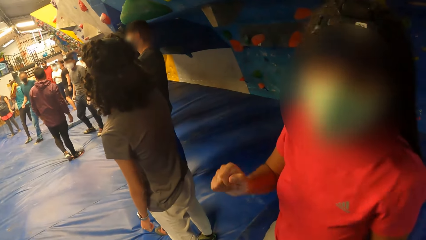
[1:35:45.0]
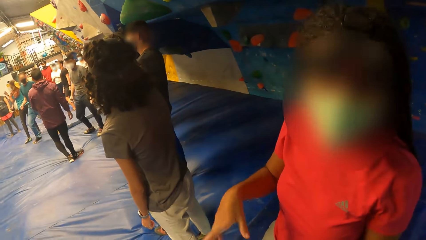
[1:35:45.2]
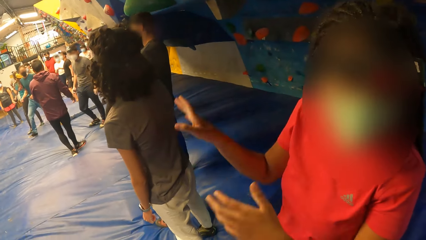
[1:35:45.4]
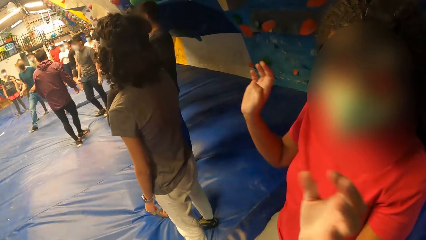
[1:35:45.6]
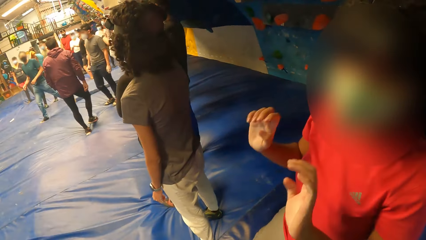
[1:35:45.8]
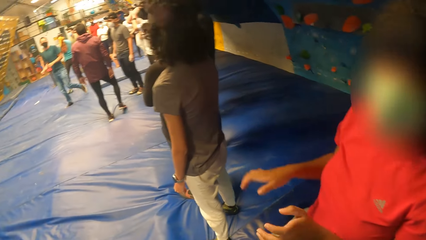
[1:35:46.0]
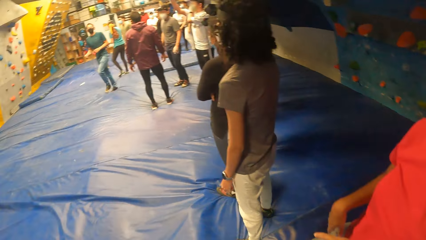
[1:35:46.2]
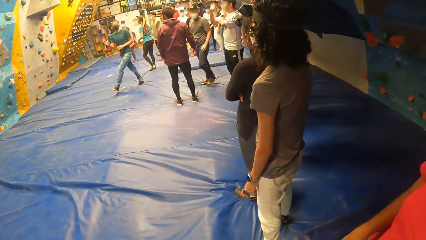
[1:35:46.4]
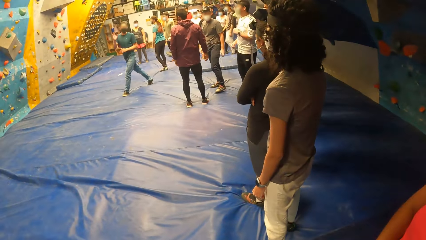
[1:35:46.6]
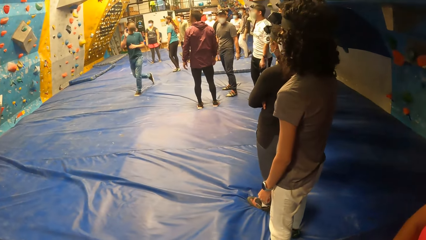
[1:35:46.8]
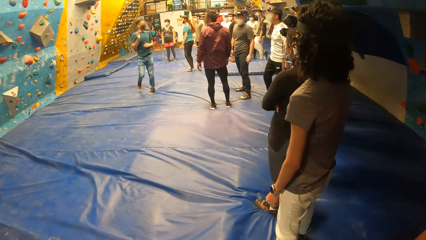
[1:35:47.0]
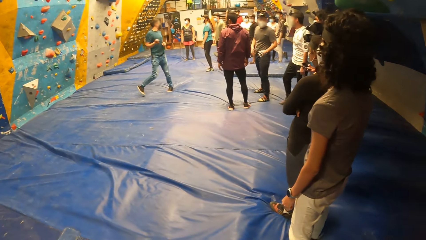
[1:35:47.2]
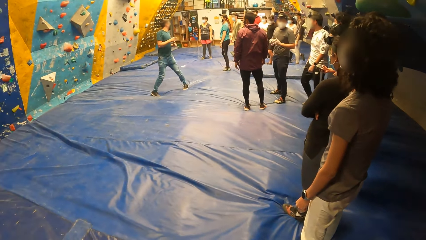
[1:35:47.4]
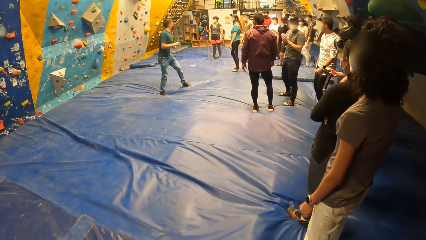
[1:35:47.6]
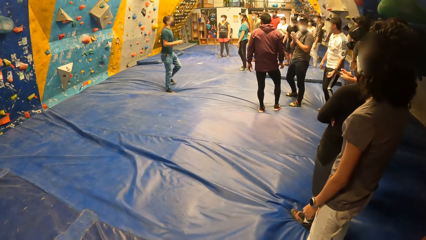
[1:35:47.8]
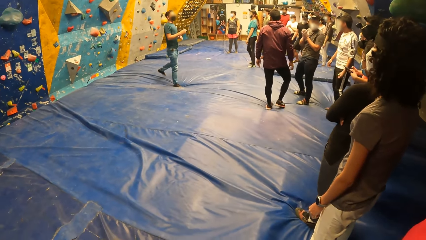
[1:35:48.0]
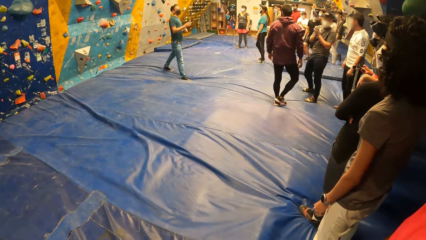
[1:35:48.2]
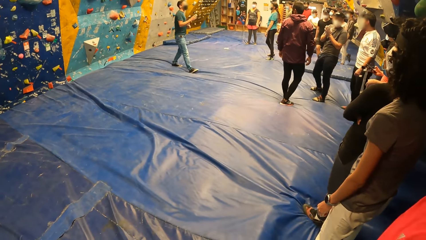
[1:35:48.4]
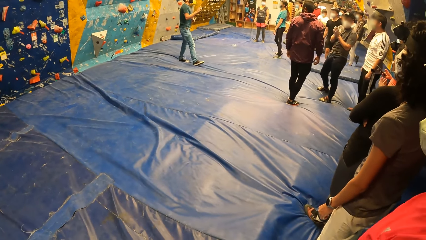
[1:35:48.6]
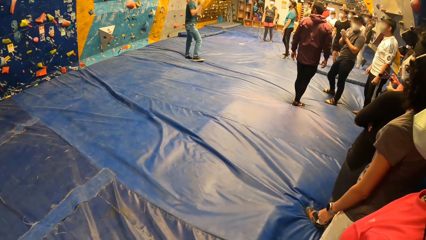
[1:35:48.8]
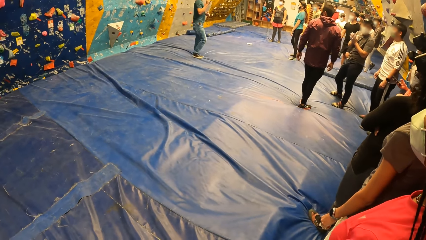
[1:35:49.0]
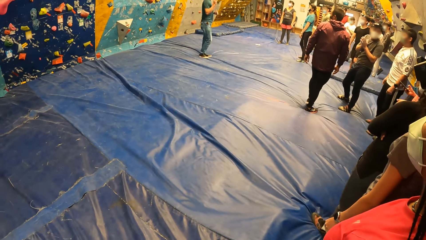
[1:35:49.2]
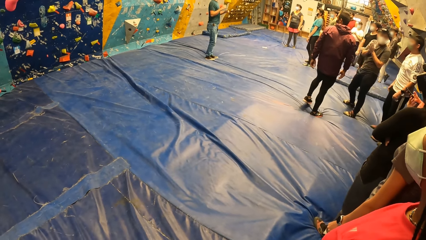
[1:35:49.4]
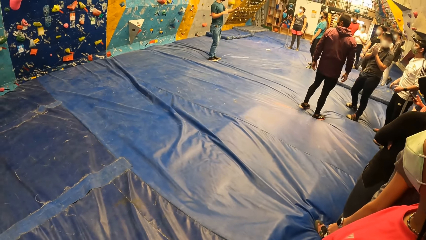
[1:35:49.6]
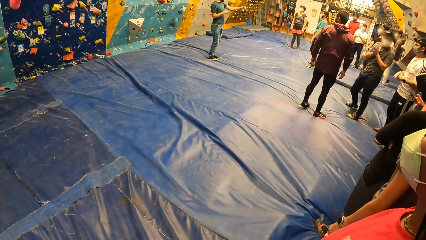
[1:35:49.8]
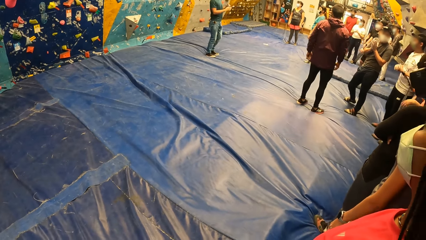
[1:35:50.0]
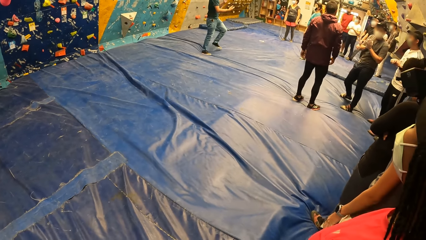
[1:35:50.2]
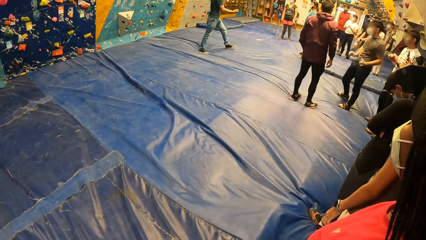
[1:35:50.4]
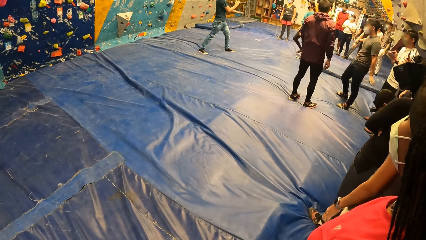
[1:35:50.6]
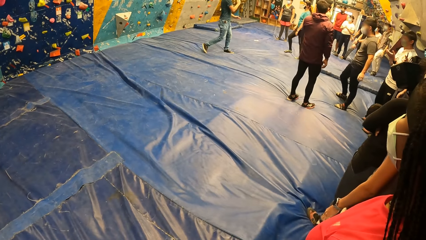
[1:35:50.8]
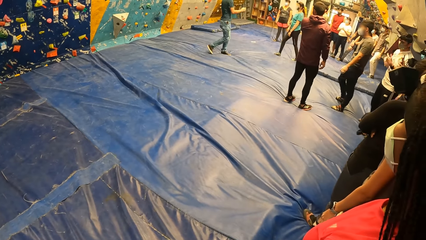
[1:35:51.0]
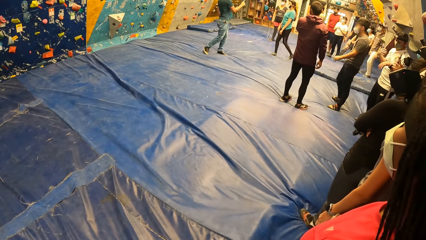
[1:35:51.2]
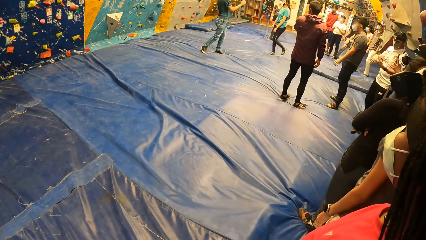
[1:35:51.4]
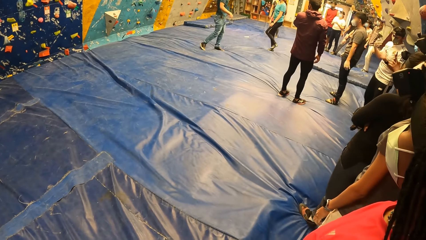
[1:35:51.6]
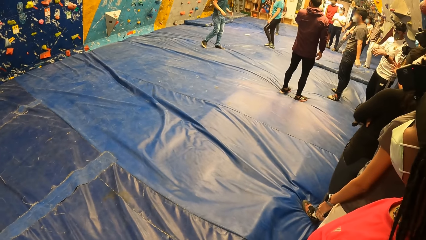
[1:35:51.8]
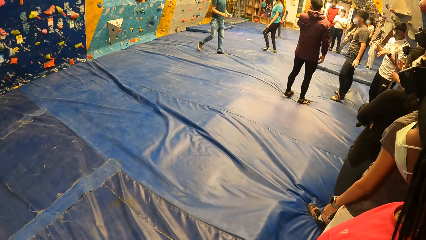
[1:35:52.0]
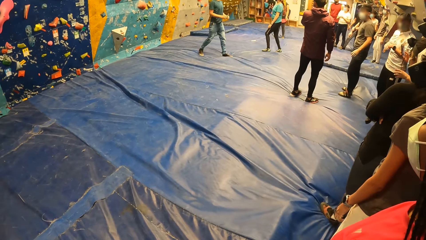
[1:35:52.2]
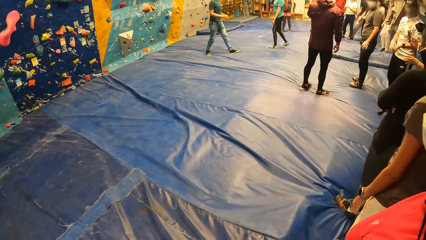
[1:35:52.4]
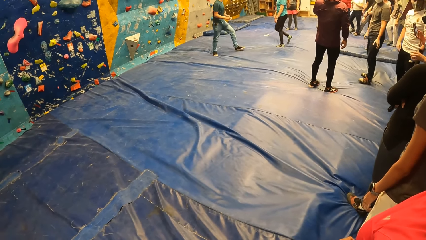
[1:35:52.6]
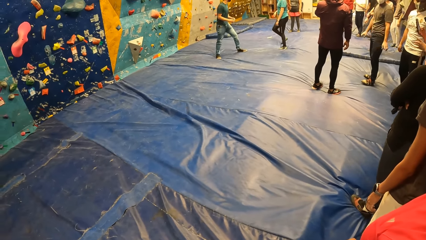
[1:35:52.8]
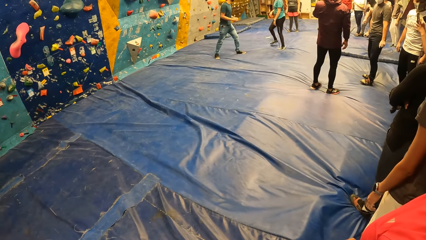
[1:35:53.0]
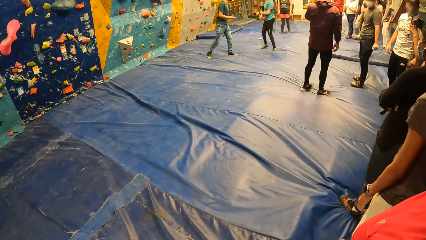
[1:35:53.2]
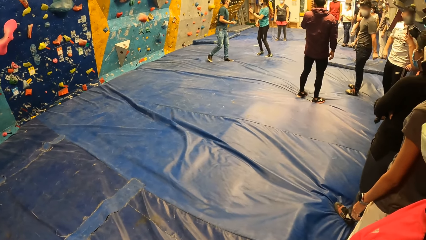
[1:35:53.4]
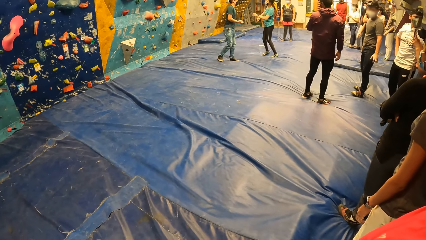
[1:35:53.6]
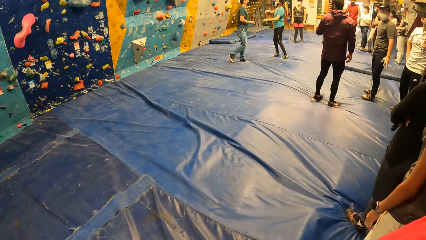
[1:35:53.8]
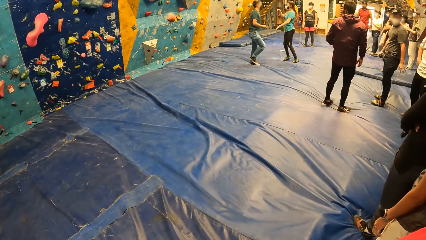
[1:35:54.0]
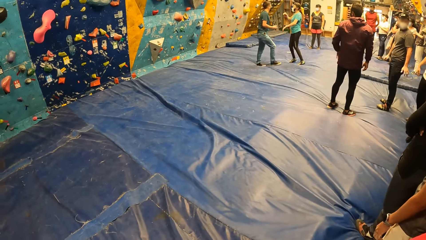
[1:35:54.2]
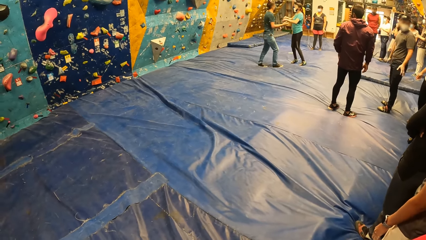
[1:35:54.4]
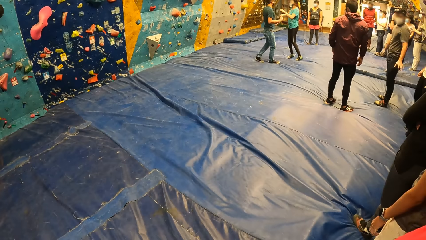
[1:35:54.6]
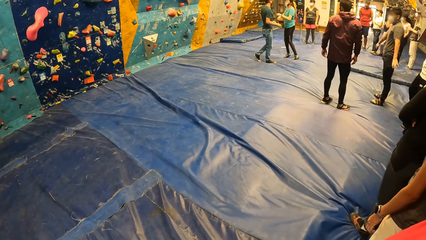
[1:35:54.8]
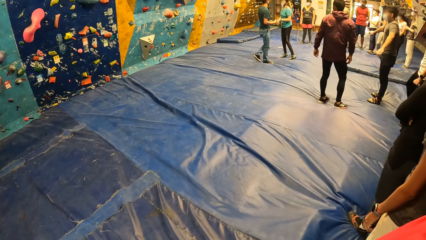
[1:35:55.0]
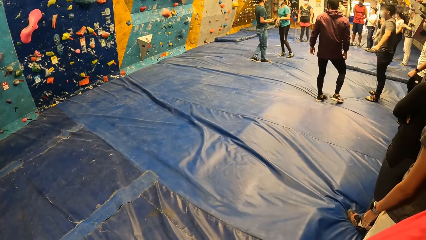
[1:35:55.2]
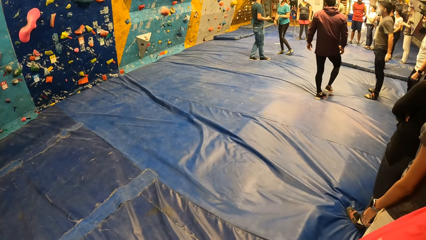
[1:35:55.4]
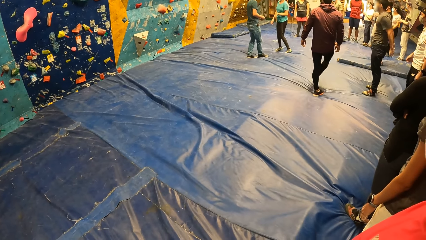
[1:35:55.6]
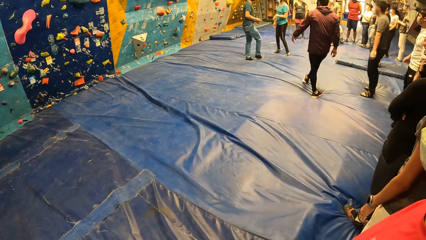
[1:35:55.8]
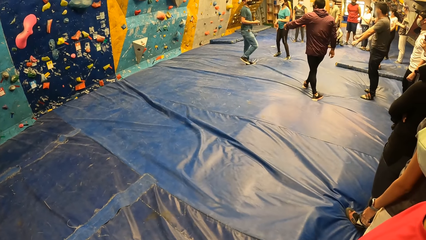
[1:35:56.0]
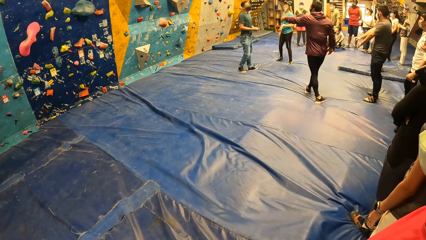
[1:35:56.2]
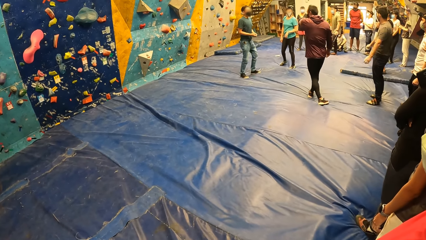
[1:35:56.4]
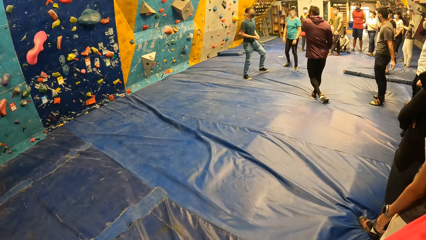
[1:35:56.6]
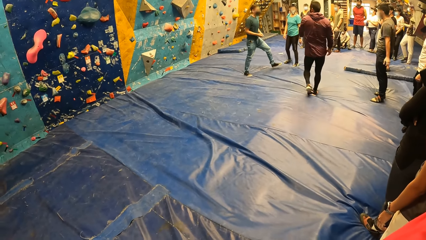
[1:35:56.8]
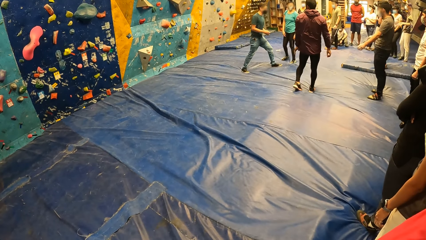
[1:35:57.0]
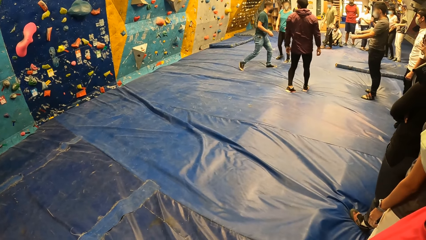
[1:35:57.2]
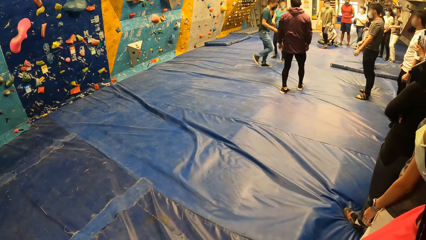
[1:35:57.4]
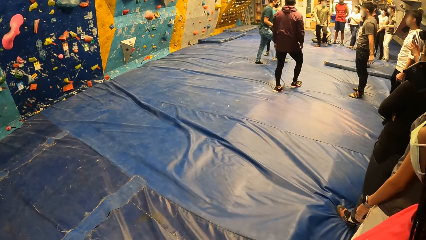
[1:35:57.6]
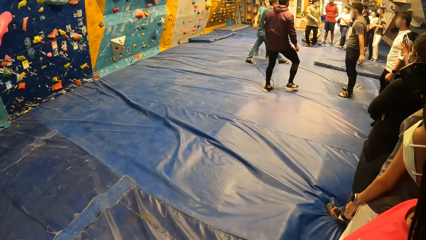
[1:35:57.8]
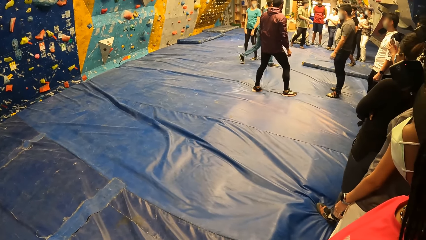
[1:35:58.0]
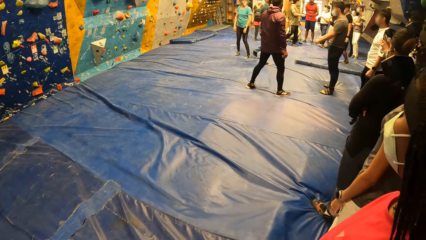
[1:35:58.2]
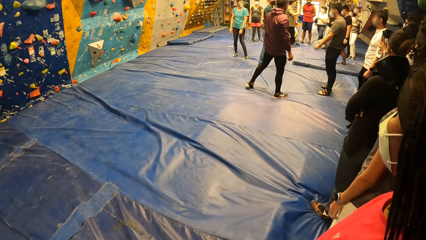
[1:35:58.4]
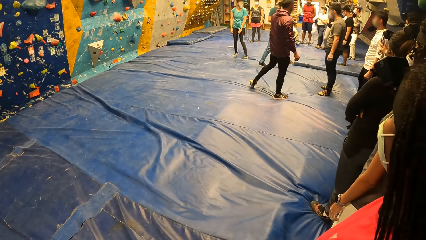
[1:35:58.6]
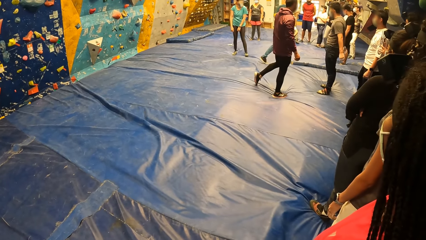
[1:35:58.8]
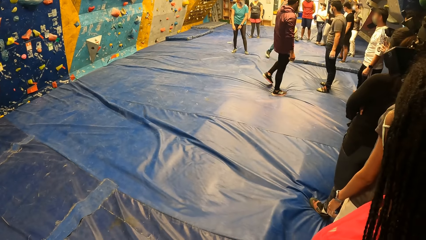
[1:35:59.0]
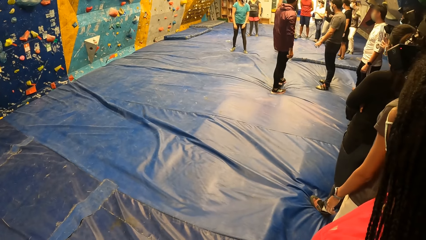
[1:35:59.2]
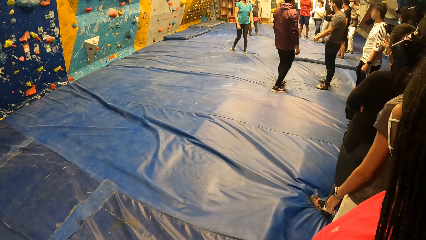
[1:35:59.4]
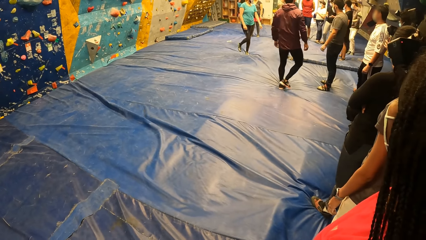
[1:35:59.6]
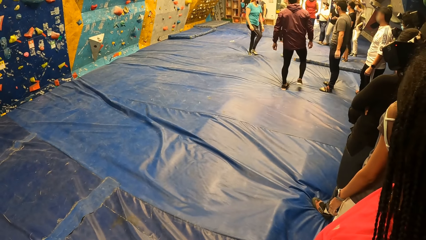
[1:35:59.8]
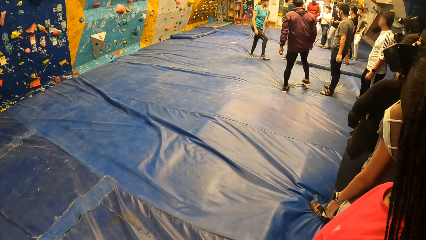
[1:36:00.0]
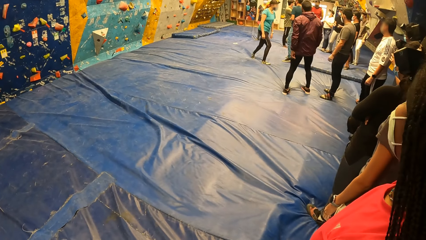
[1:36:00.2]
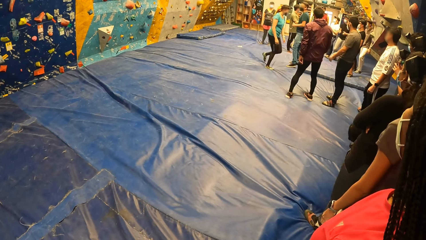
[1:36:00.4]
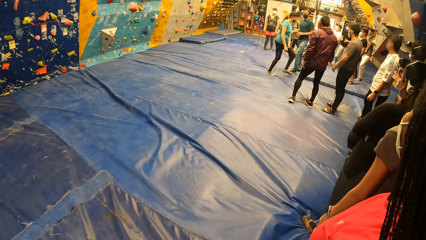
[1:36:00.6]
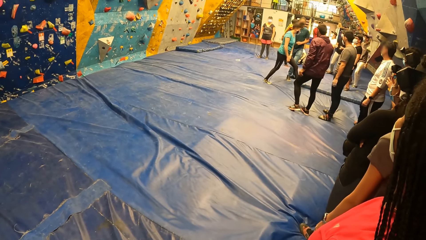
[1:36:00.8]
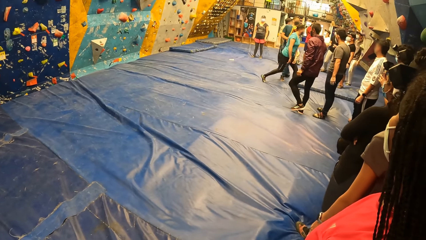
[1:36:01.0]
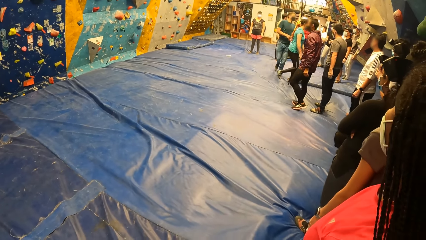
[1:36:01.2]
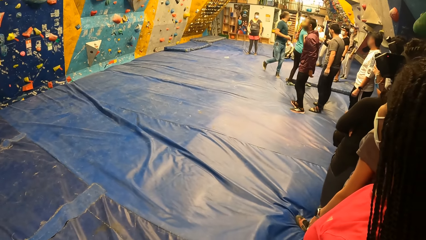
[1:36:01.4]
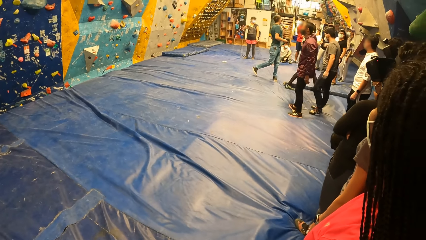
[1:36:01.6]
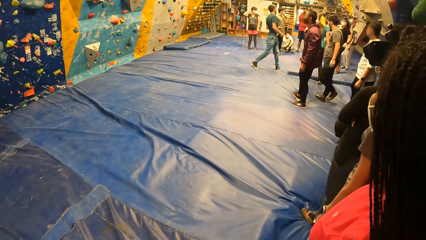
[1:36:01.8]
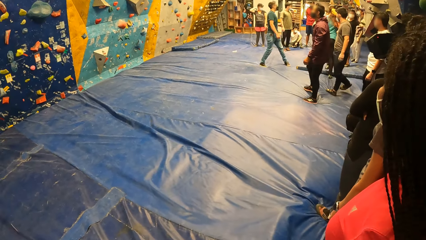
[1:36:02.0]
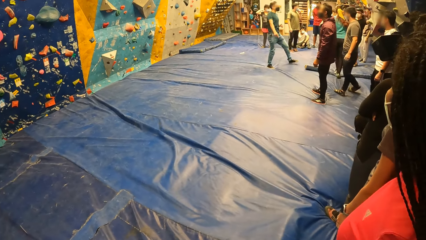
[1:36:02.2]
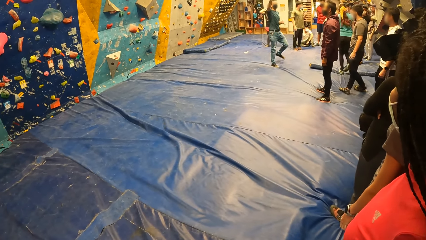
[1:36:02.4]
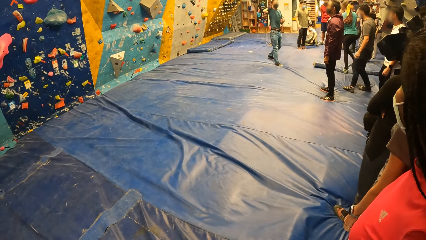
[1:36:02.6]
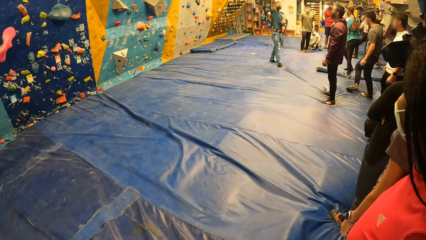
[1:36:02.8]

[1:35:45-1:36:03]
A man walks in the room. A lady walks in the room. The camera wearer stares at the floor. Another man walks in the room. The lady walks in the room.
